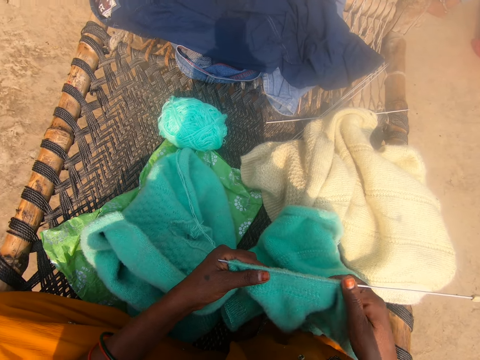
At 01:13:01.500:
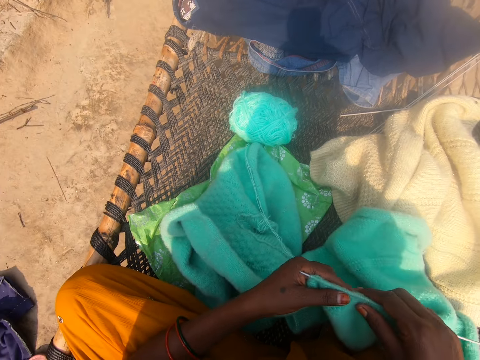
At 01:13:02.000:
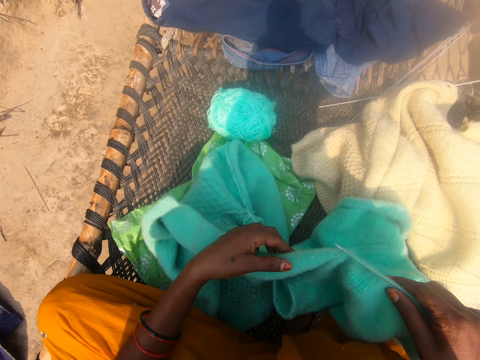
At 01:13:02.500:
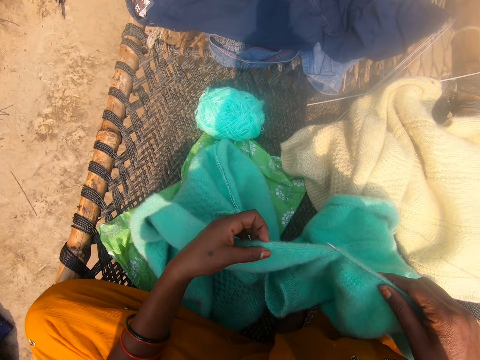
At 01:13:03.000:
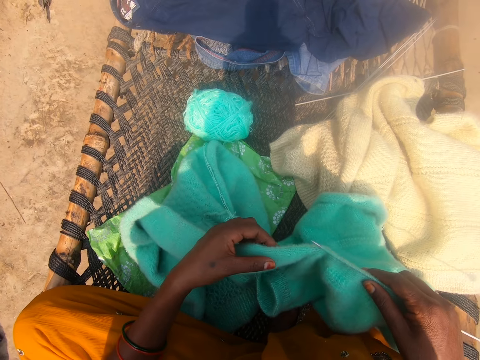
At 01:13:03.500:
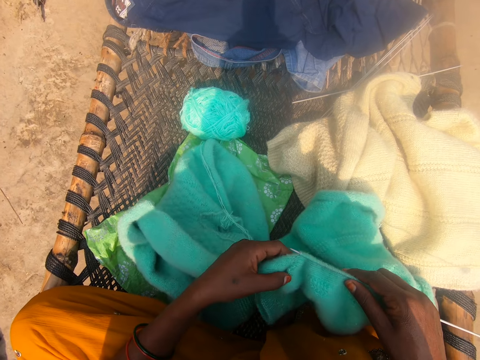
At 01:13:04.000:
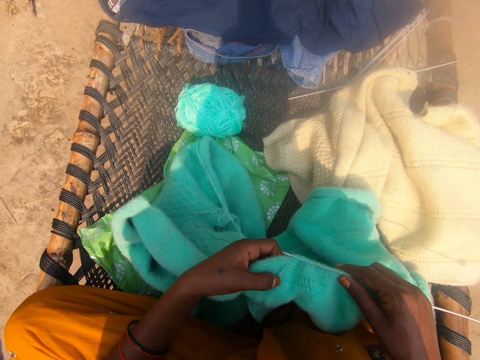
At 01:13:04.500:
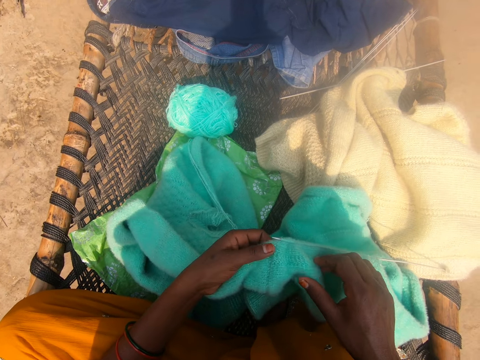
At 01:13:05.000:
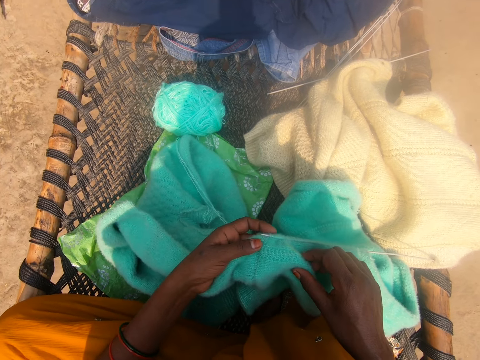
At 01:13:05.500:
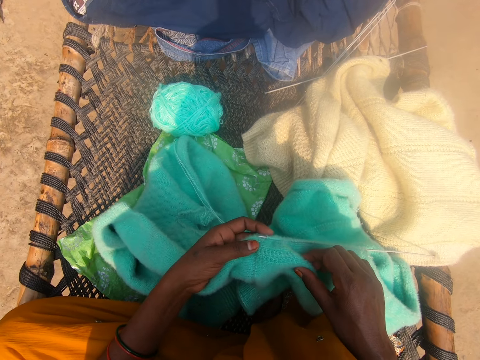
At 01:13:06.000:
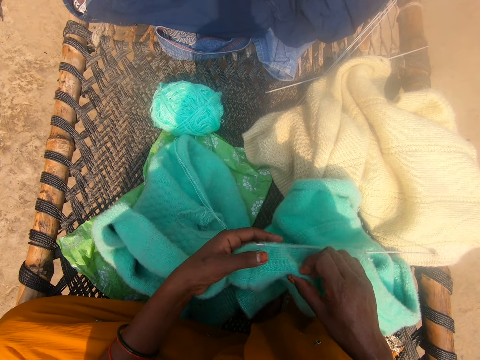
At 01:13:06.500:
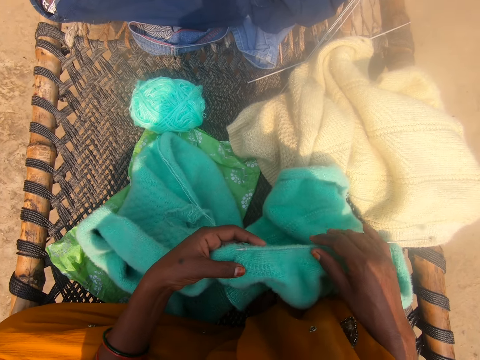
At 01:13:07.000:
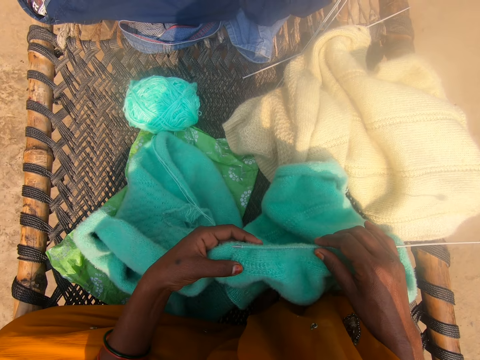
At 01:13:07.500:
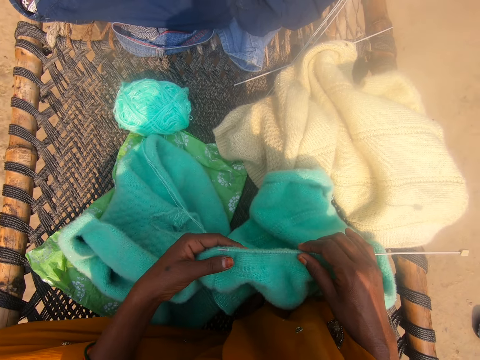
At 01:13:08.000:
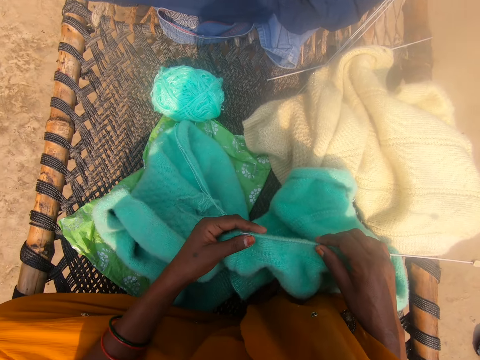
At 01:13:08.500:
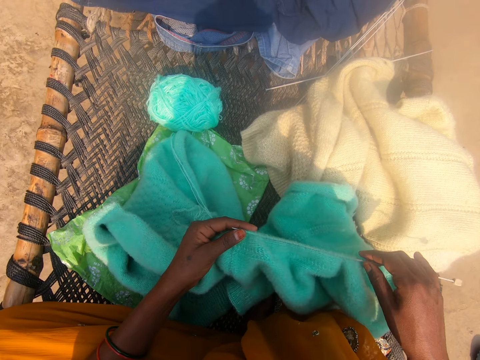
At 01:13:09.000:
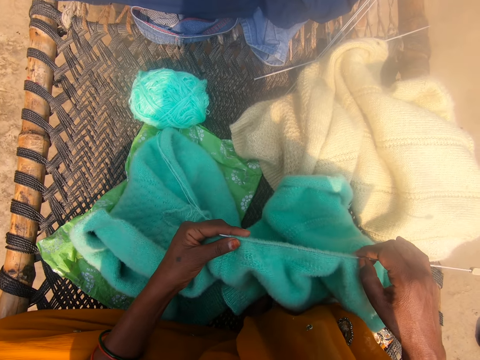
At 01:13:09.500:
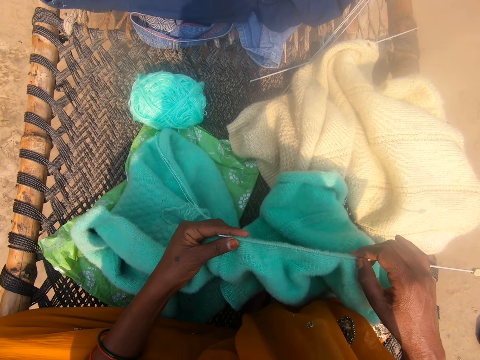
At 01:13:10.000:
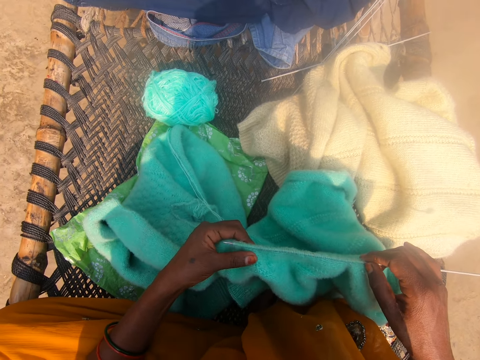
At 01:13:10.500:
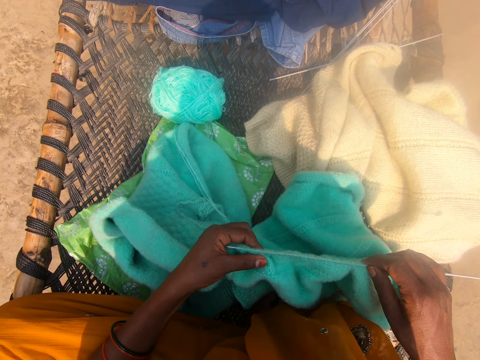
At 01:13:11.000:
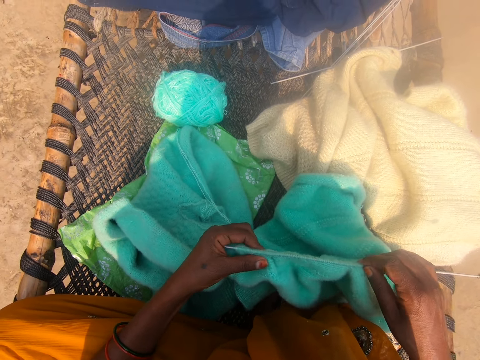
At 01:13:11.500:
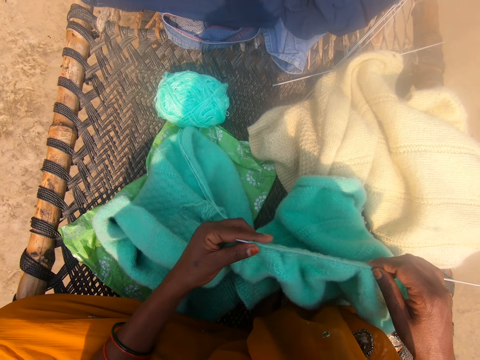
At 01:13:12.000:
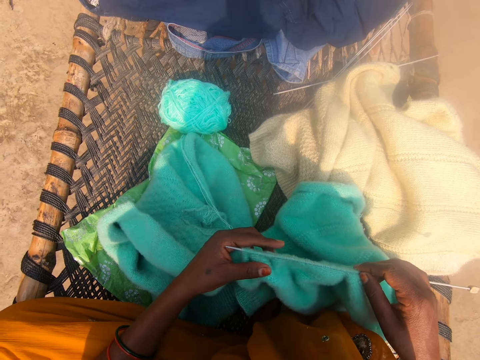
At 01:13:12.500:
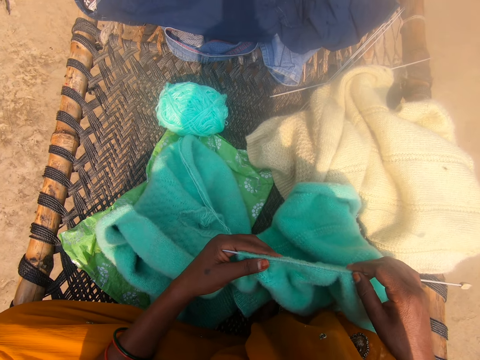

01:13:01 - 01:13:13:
The camera wearer passes the fabric to the right hand. They touch the fabric. They look at the fabric. They touch the fabric. They look at the fabric. They touch the needle. They push the fabric.

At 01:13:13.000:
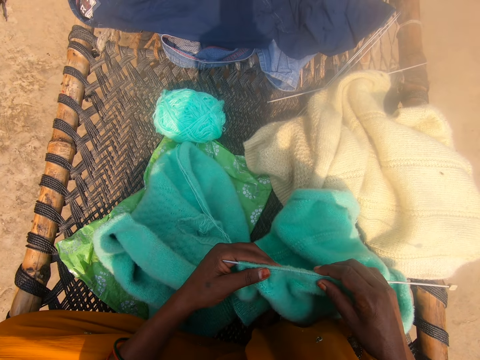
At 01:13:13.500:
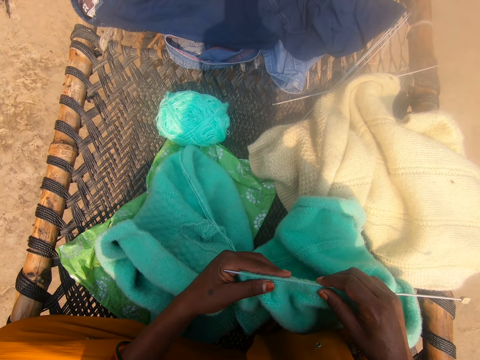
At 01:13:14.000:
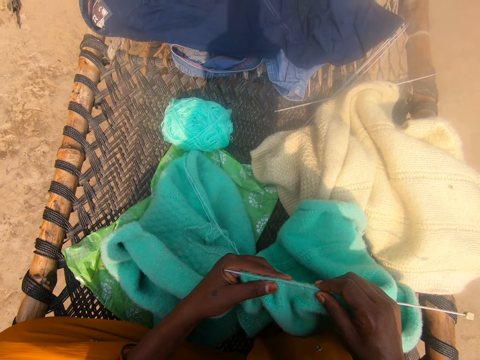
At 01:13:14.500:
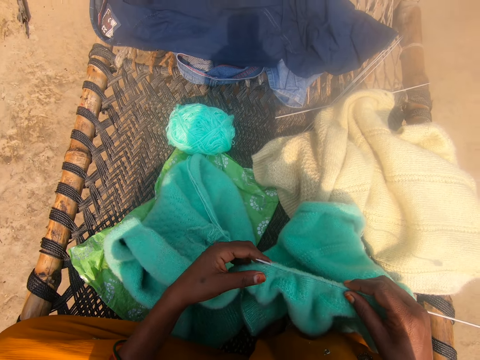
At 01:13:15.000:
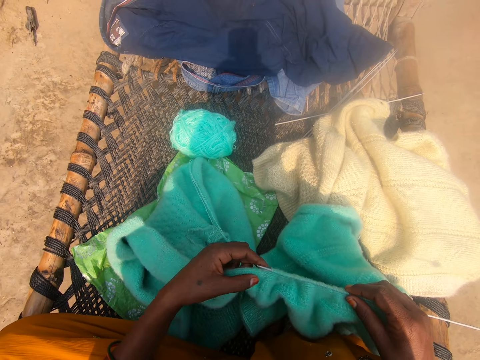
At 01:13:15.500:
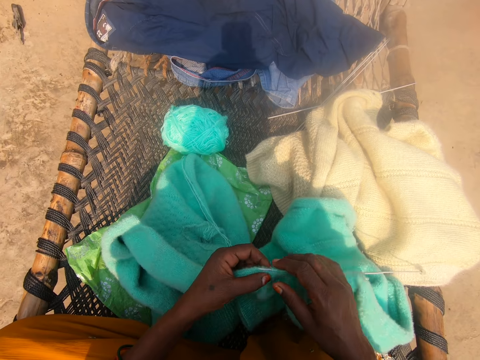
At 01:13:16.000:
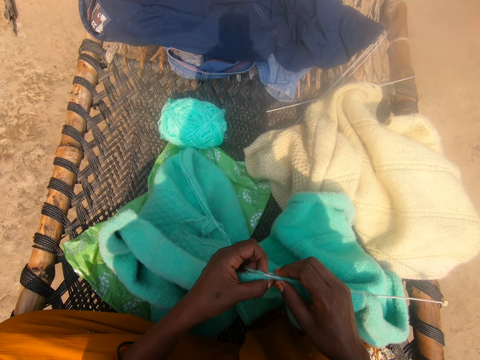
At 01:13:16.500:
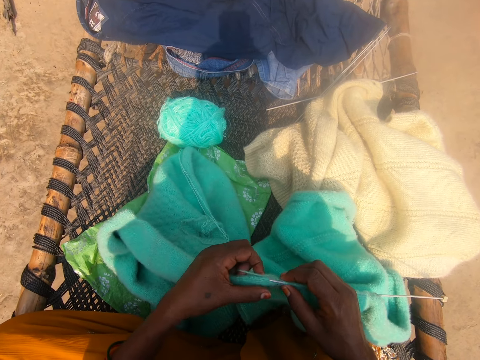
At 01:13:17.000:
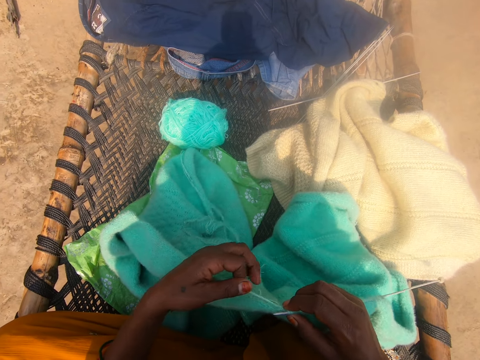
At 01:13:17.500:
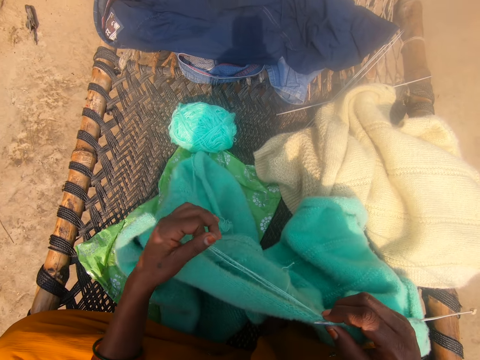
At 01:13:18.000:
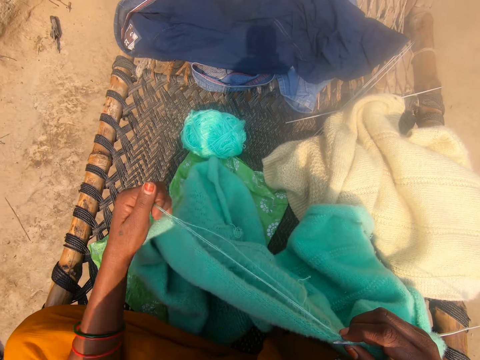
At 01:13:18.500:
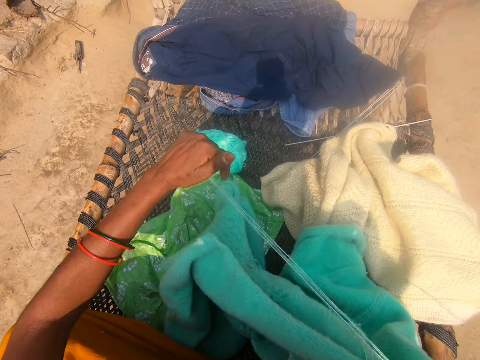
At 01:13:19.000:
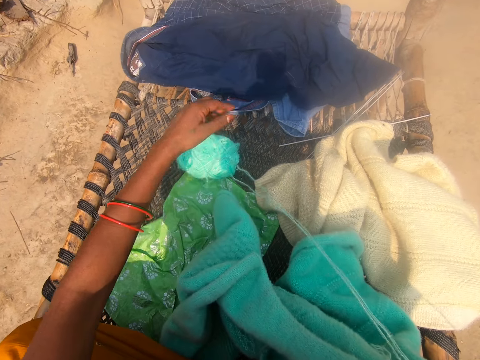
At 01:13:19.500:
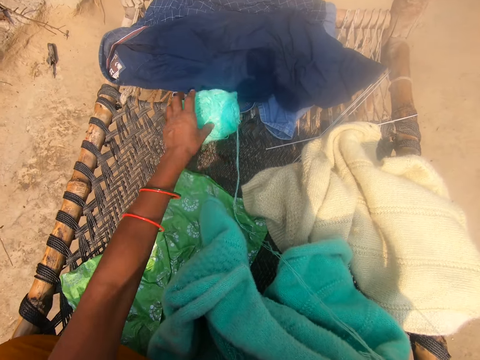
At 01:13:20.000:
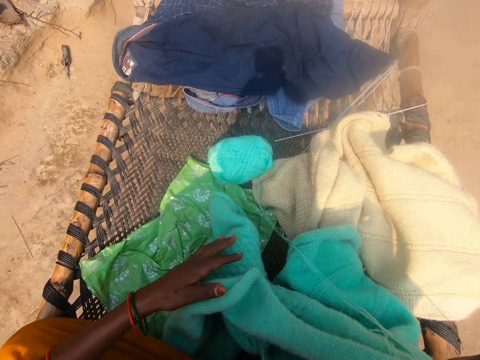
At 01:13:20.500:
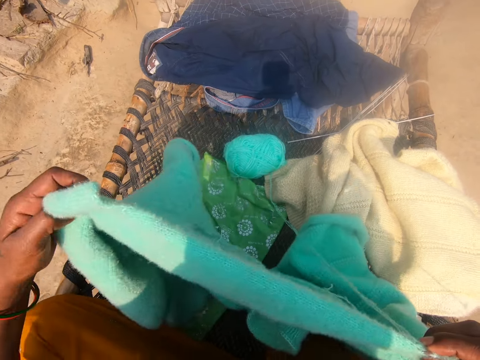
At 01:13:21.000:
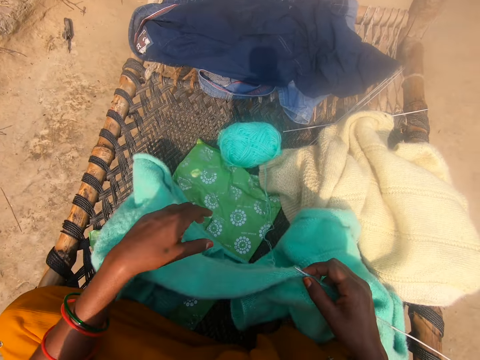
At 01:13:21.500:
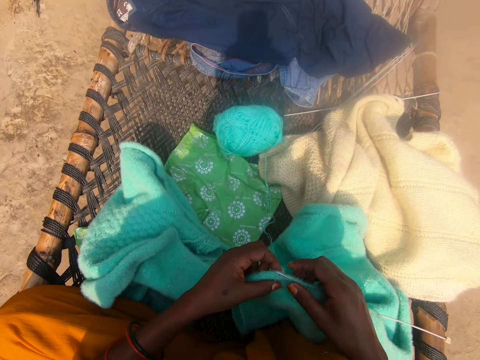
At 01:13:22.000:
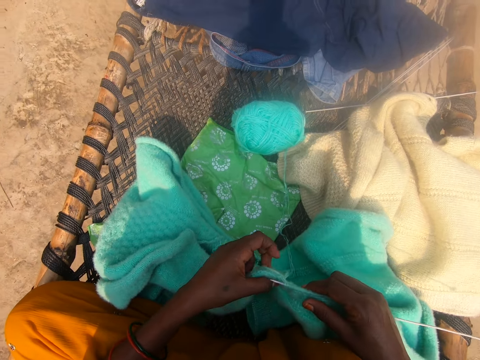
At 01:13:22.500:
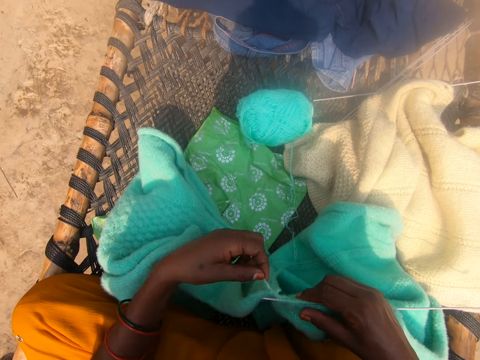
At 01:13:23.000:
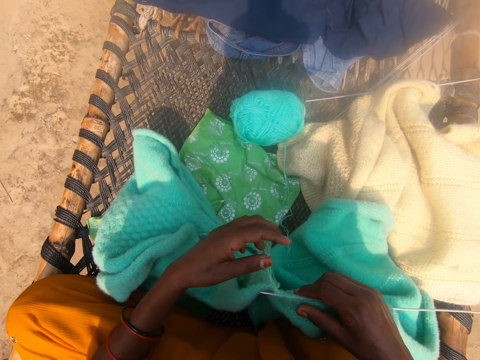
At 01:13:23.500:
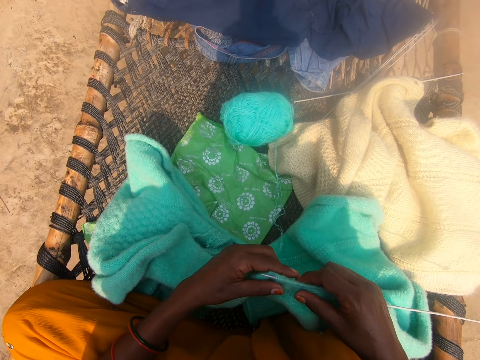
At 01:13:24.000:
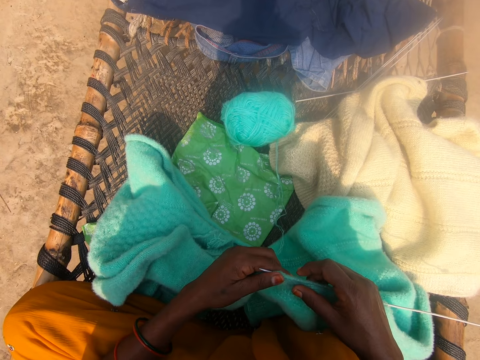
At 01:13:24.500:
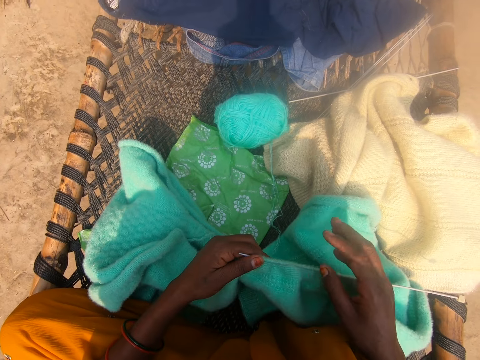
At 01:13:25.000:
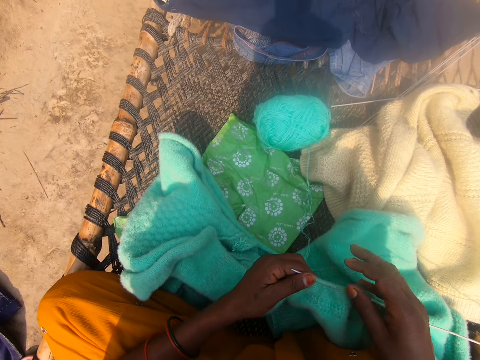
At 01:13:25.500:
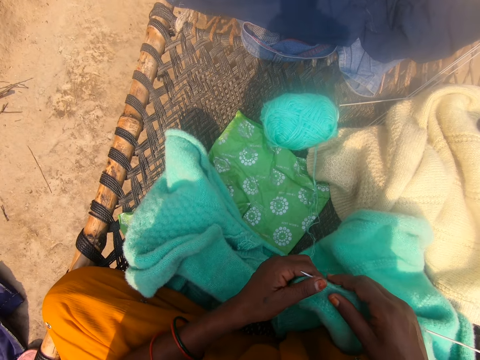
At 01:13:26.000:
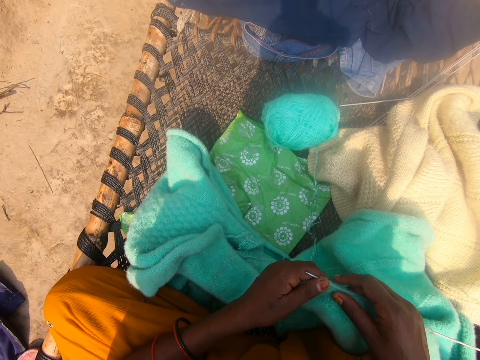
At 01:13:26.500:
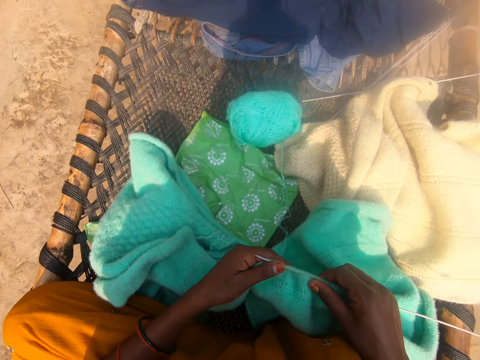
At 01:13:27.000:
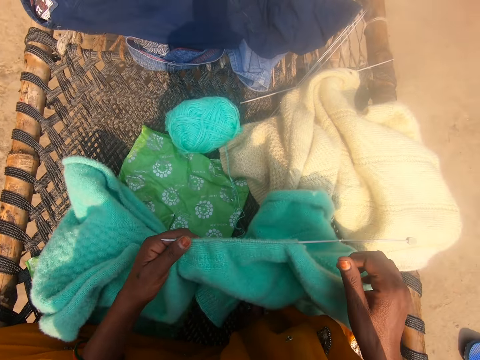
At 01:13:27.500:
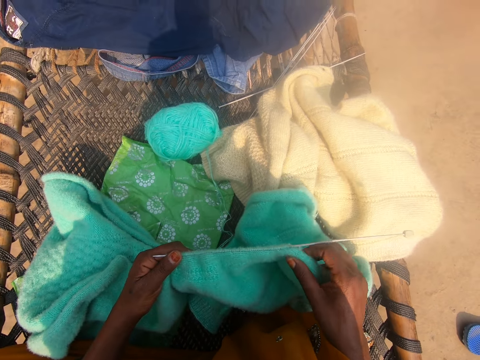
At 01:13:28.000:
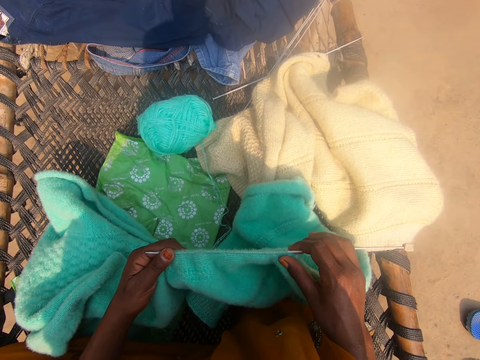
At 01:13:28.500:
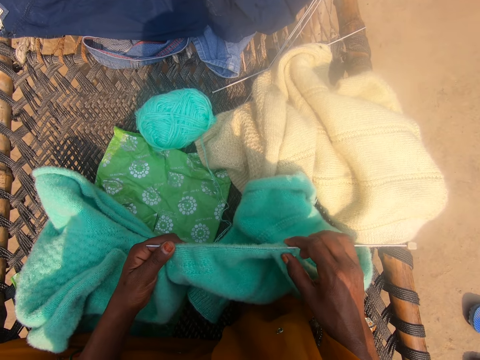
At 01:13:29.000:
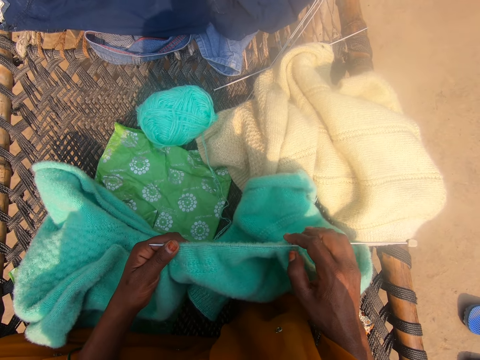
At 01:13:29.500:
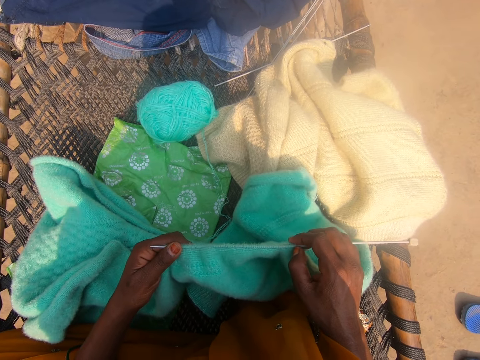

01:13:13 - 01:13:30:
The camera wearer touches the fabric. She pulls the thread. She adjusts a wool with her left hand. She adjusts a yarn with her left hand. She moves the thread. She moves the fabric. She touches the fabric. She moves the thread. She touches the fabric. She moves the hand. She touches the fabric. She straightens the fabric. She straightens the fabric again. She touches the needle. She counts the knots of the fabric.
